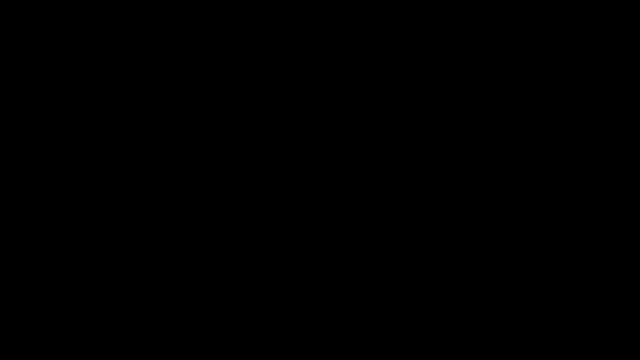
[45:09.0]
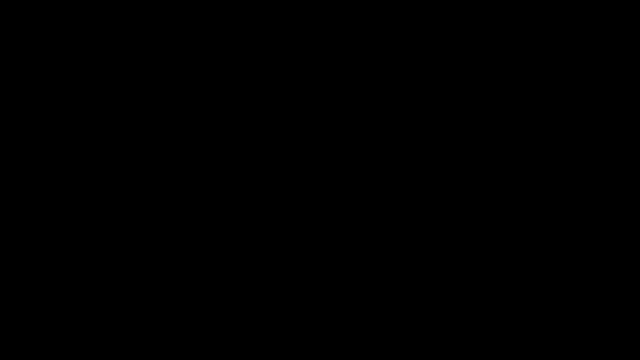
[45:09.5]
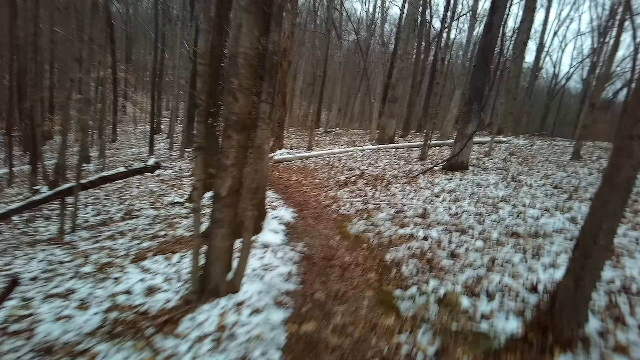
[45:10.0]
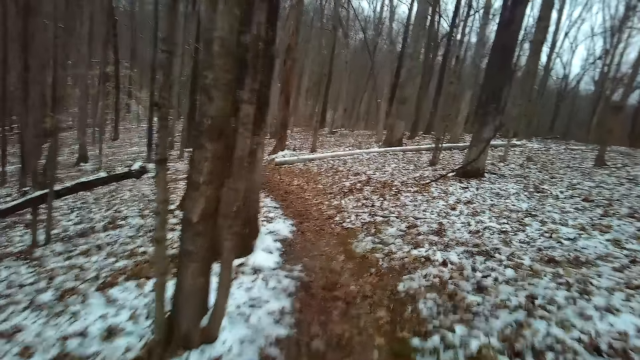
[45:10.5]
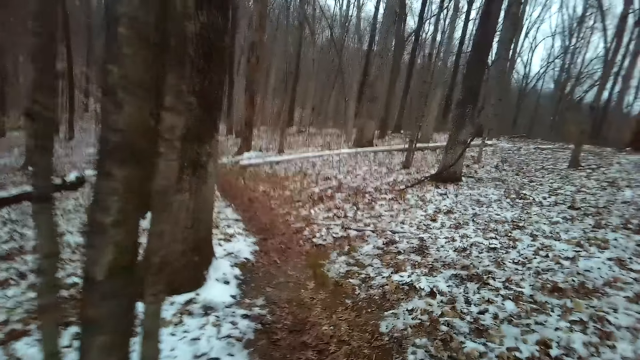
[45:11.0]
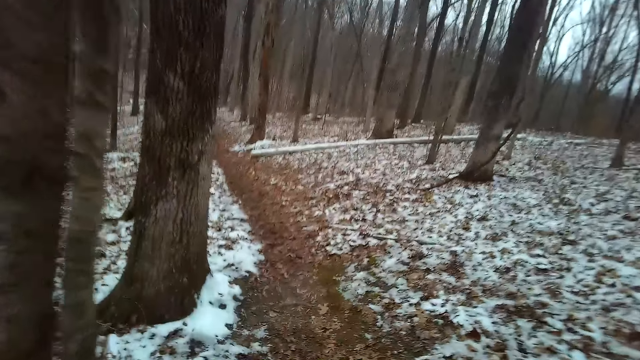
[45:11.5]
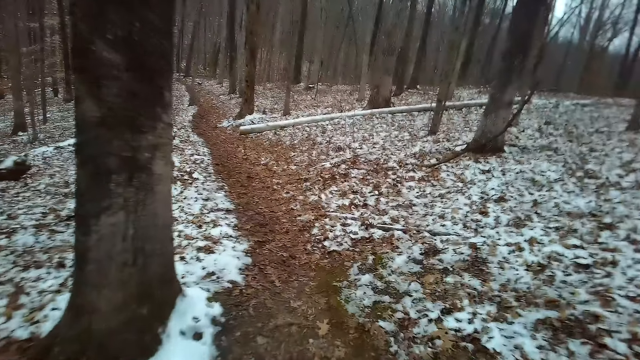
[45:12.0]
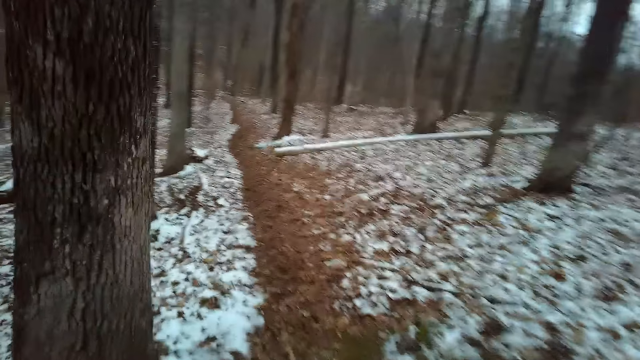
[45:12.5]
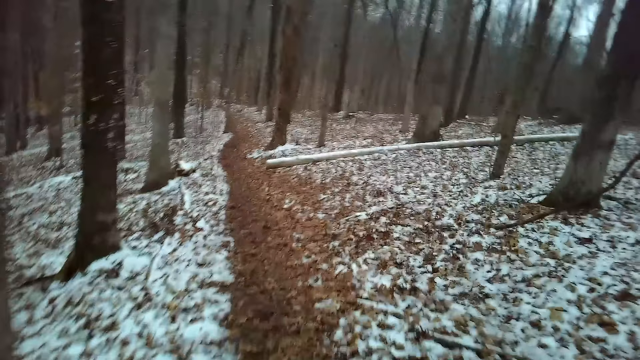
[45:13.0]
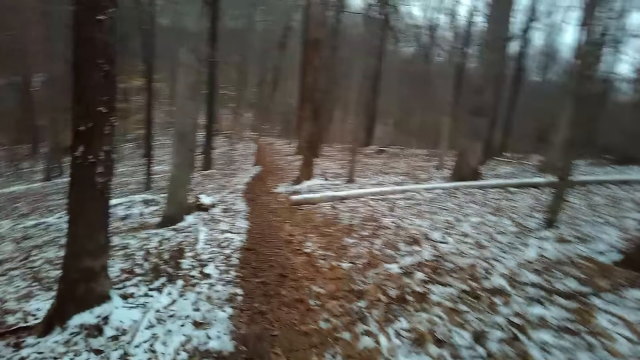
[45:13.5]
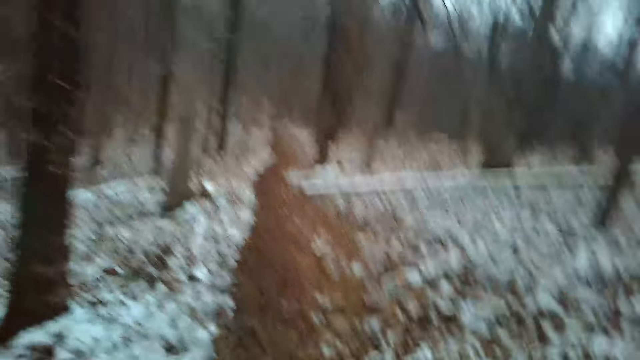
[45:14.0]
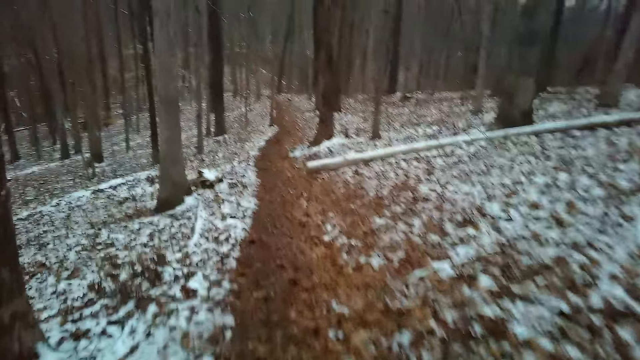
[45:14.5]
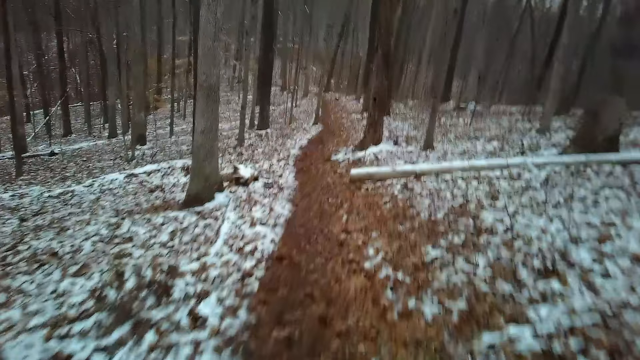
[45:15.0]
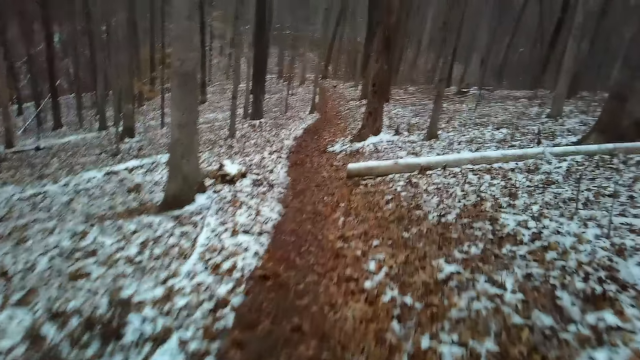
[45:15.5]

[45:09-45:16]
The camera wearer walks around the forest.

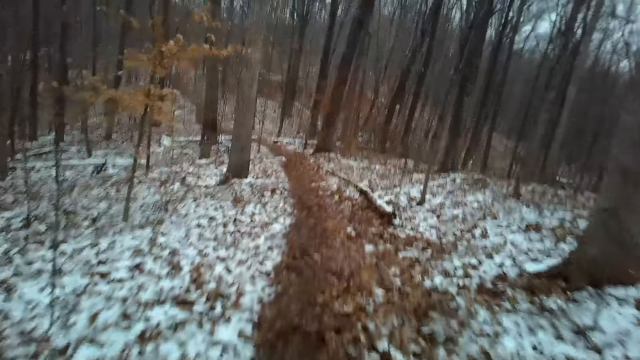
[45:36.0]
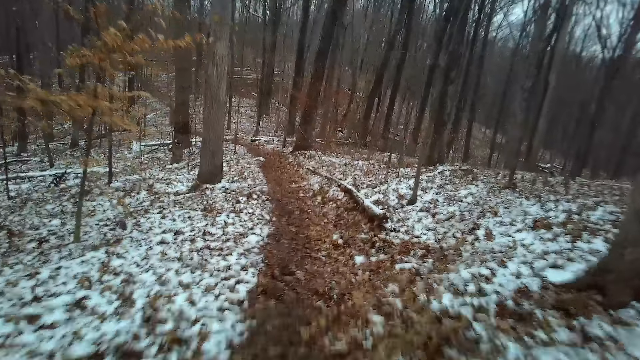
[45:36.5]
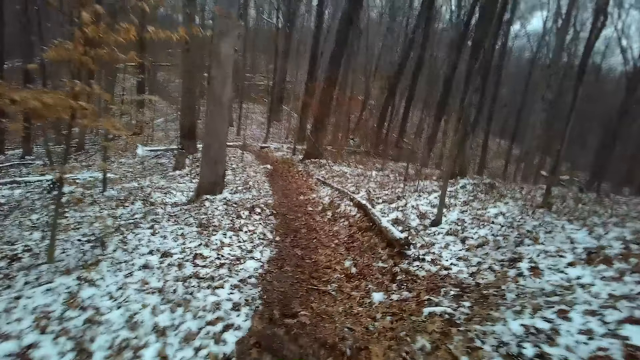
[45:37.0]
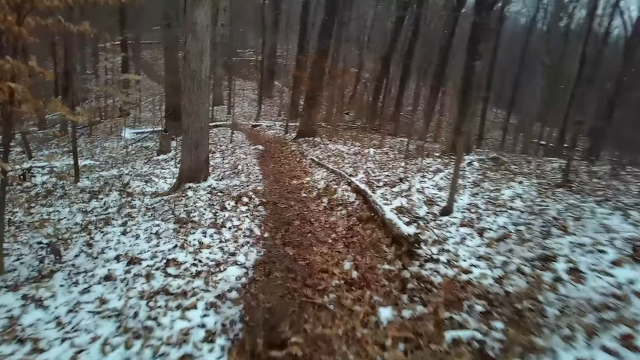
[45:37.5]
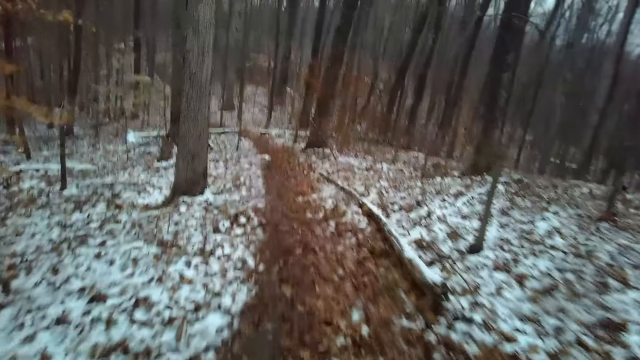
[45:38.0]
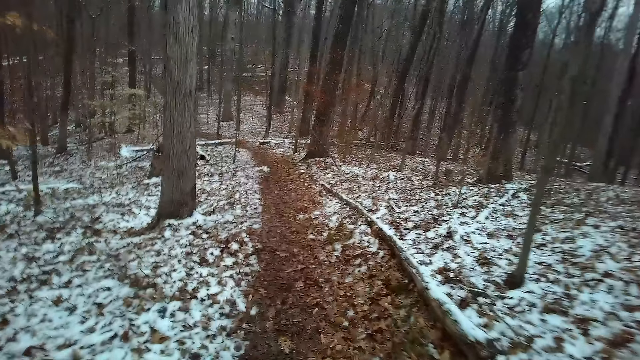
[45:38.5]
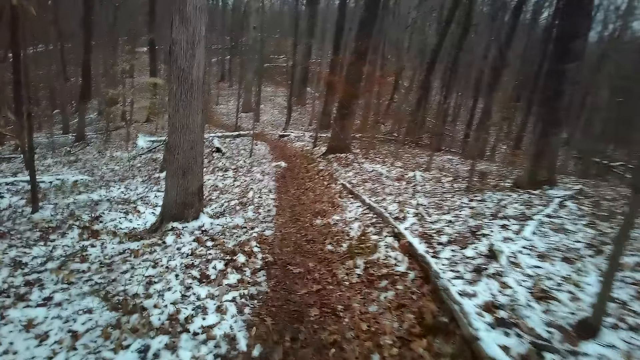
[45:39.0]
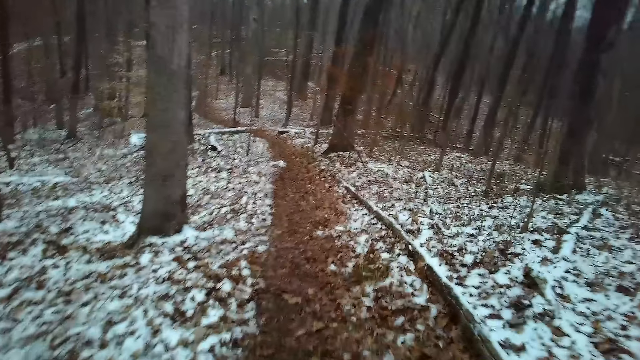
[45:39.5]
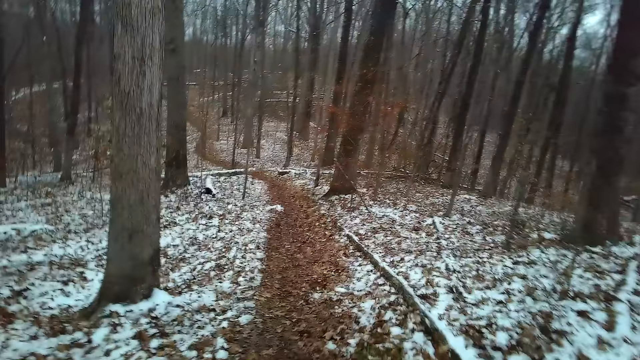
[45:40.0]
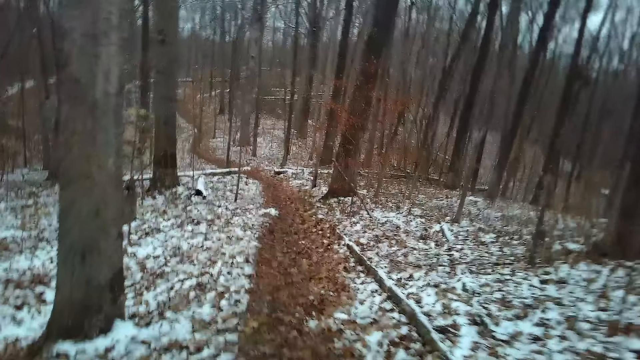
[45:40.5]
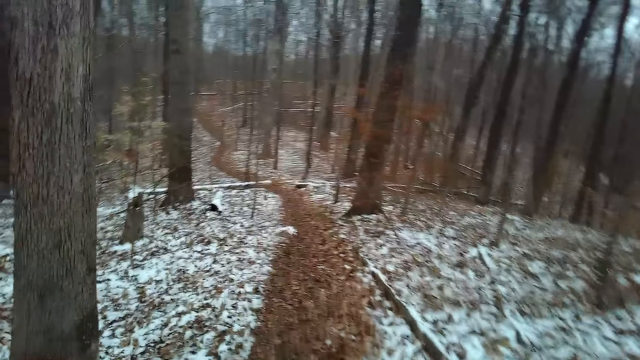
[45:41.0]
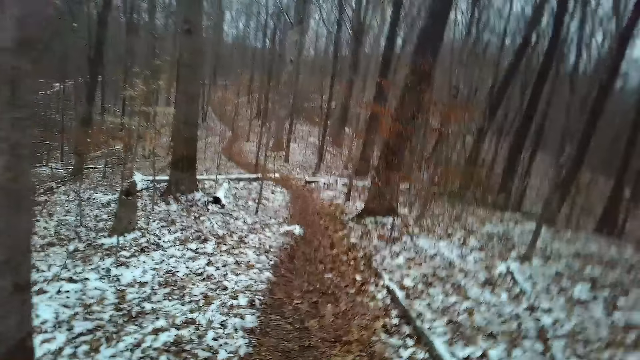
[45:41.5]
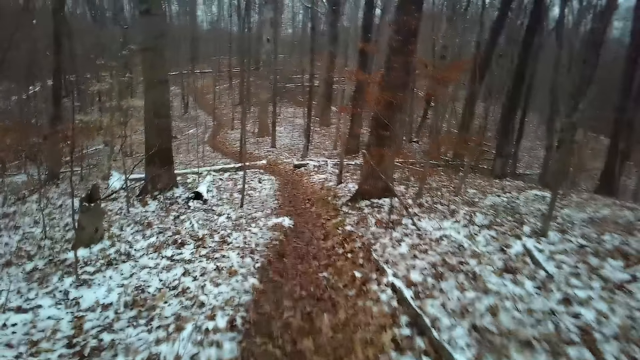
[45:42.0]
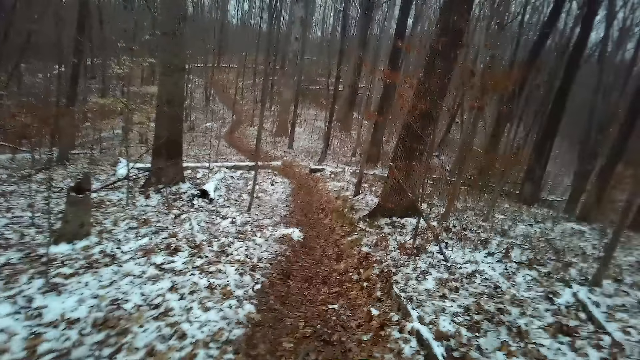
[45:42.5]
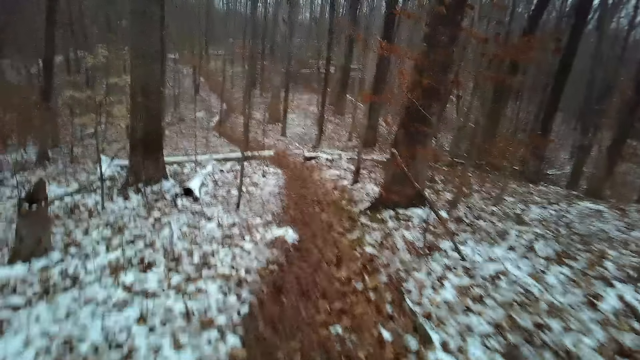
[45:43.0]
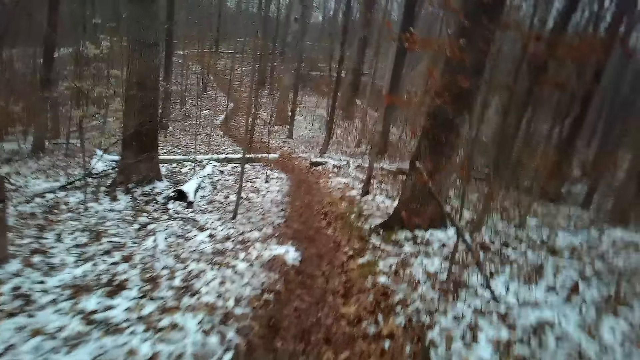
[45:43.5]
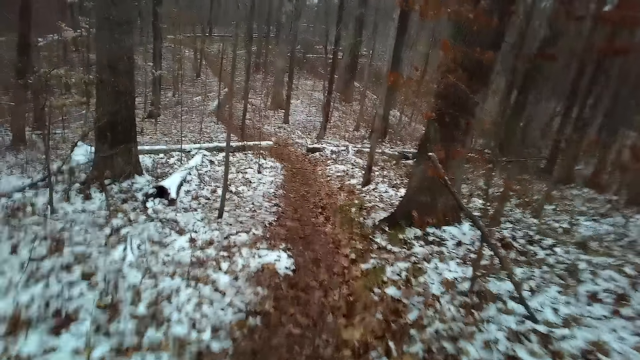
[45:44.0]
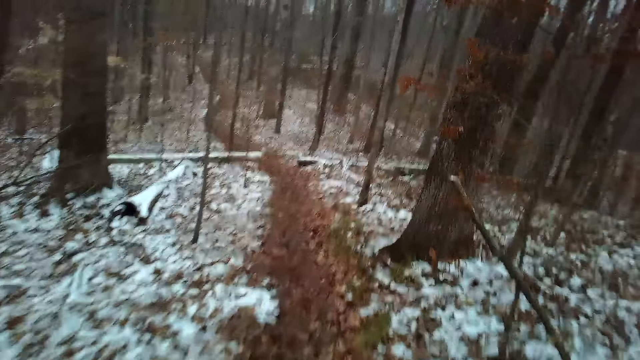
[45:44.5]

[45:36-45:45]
The camera wearer looks around the forest. They walk around the forest.
